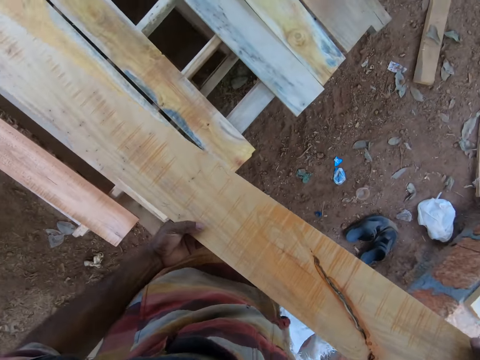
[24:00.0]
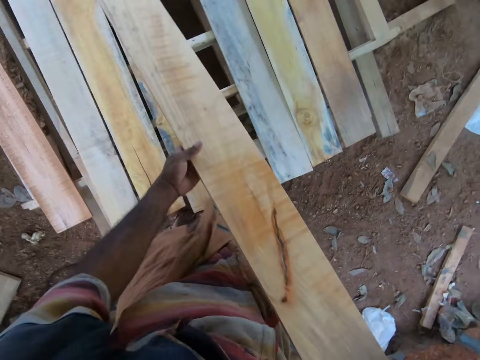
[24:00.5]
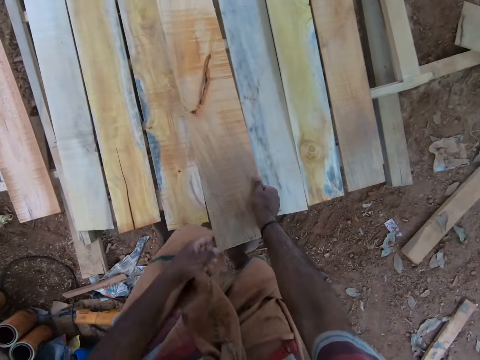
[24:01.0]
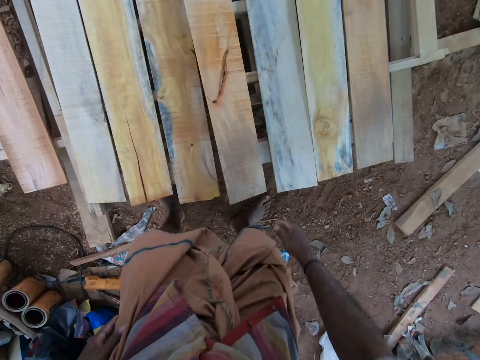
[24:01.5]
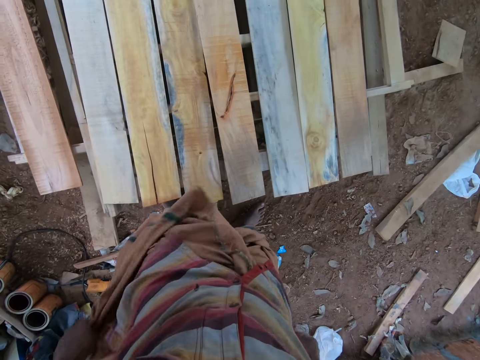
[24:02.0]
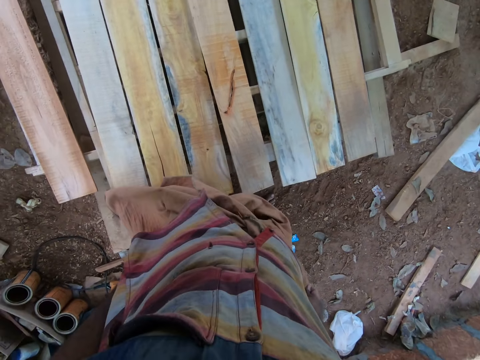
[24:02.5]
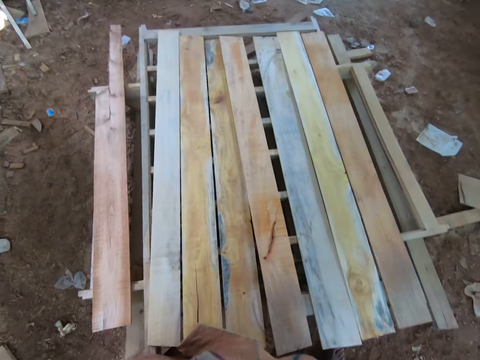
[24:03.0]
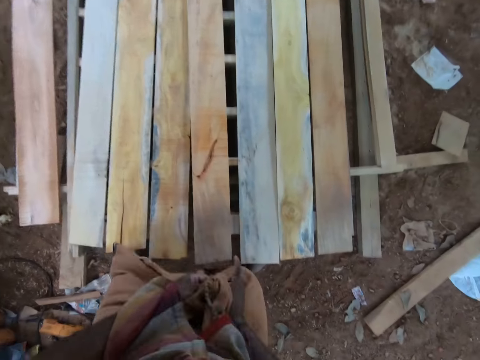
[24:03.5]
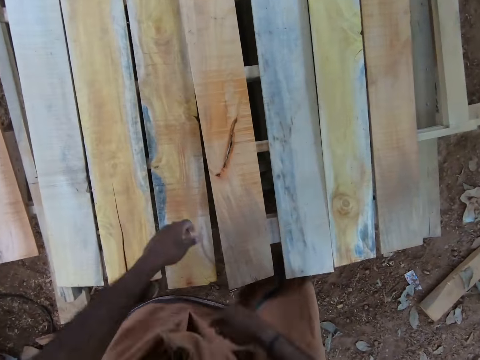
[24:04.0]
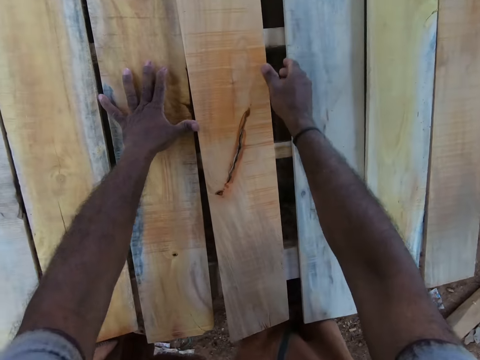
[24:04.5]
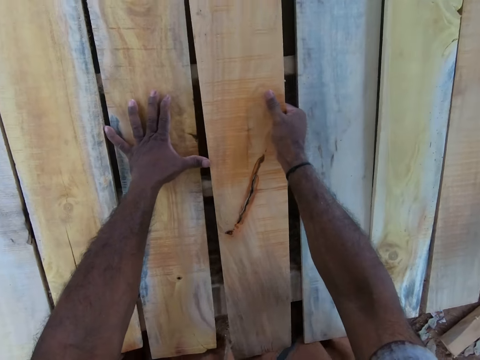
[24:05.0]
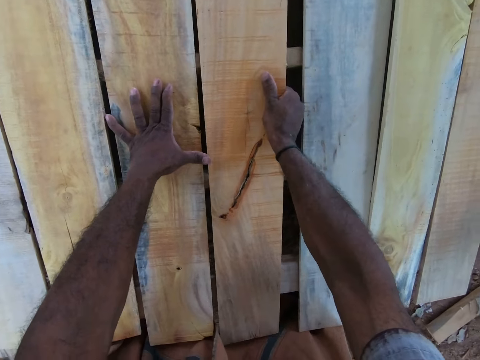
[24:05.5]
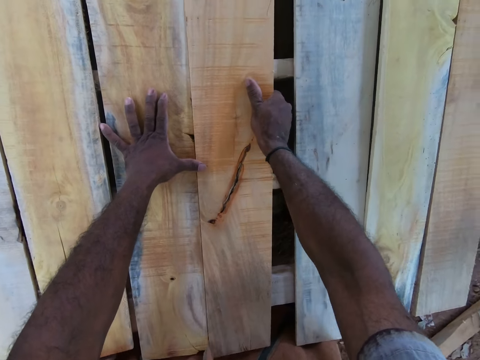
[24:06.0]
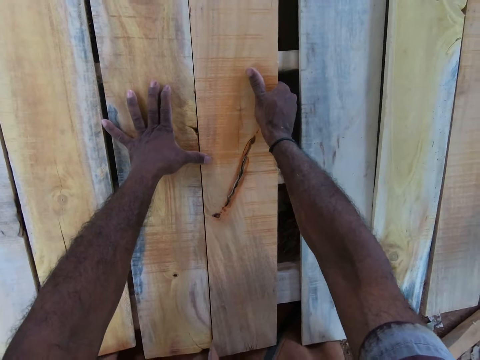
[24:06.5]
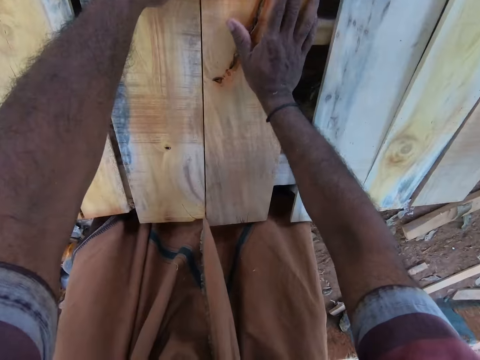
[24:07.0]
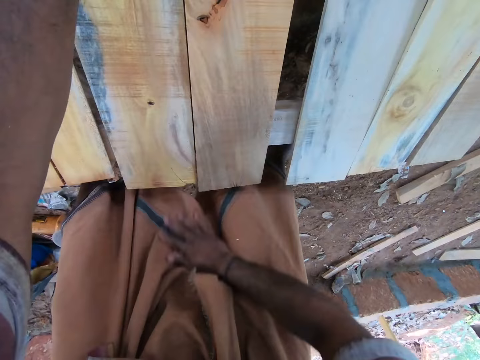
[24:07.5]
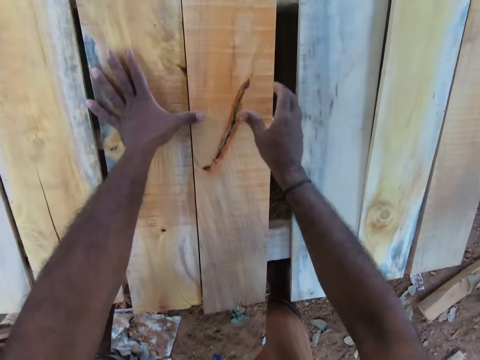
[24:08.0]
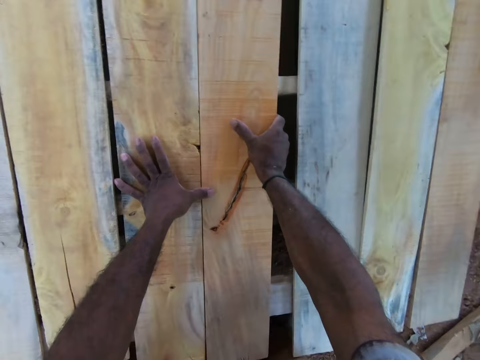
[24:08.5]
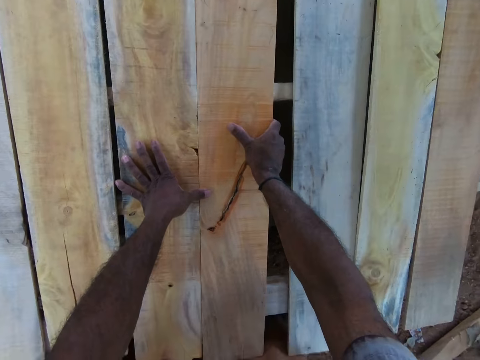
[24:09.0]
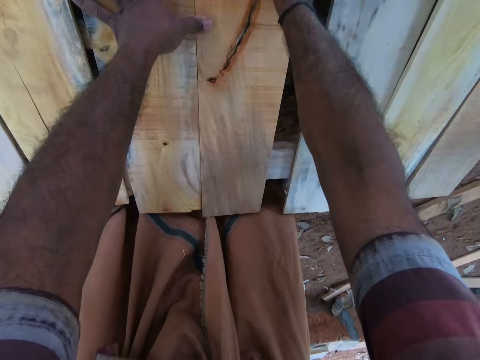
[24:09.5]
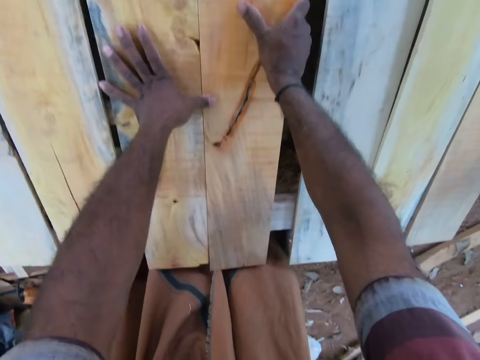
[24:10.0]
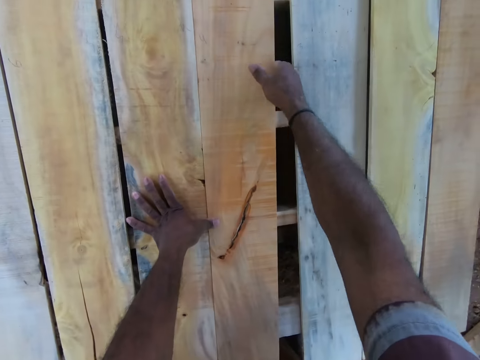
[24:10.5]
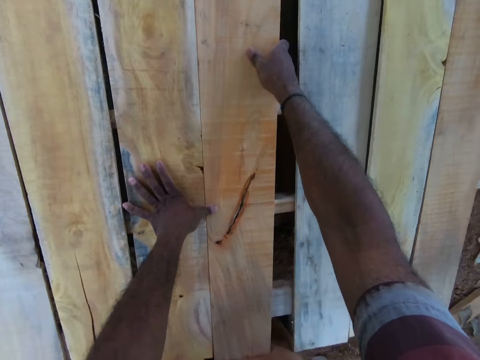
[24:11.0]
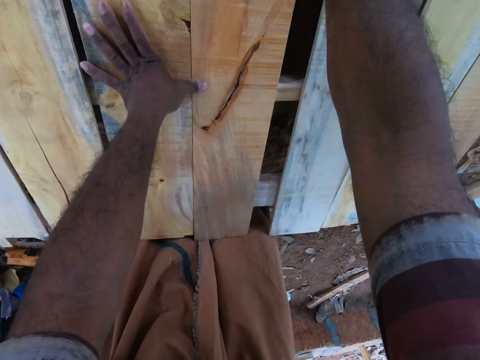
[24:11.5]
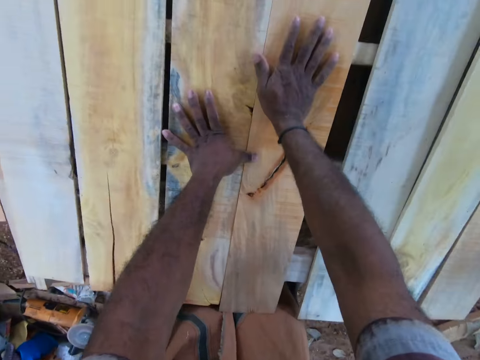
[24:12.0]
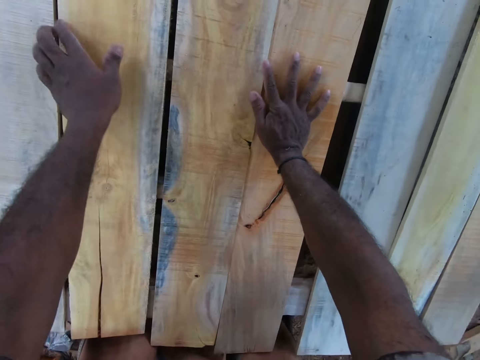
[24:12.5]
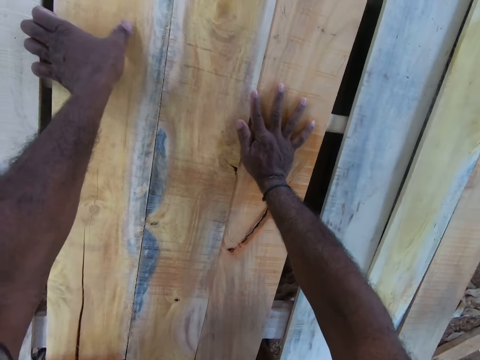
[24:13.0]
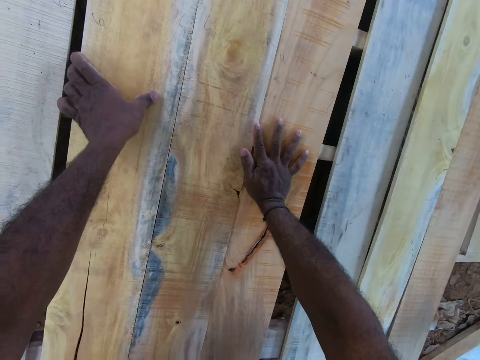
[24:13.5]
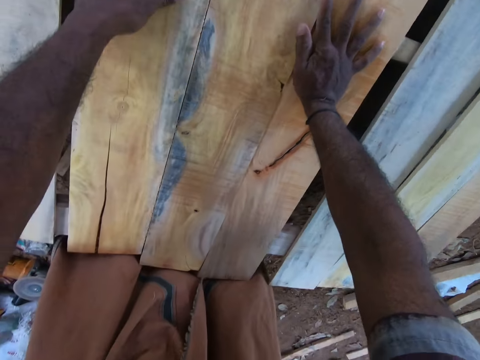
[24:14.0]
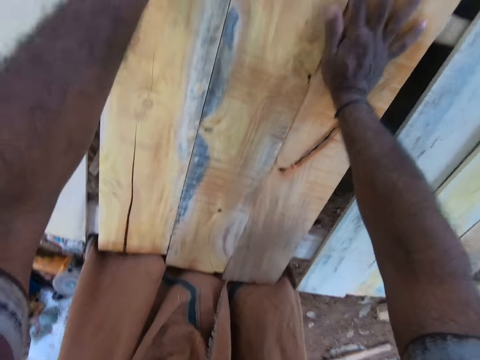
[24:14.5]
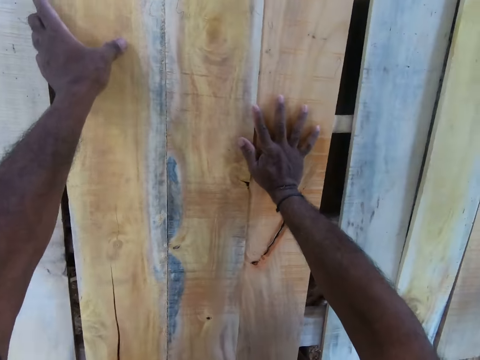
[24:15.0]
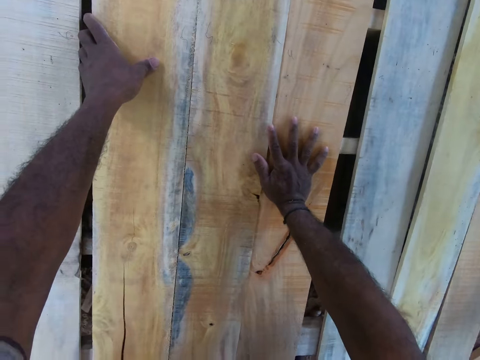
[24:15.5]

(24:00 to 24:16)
The camera wearer drops the plank on the pallet with his right hand. He adjusts a wrapper on his body with both hands. He bends down. He places his left hand on the pallet. He adjusts the plank on the pallet with his right hand. He adjusts the wrapper on his body with his right hand. He adjusts the plank on the pallet with his right hand. He places his right hand on the pallet. He arranges the plank on the pallet with his right hand.

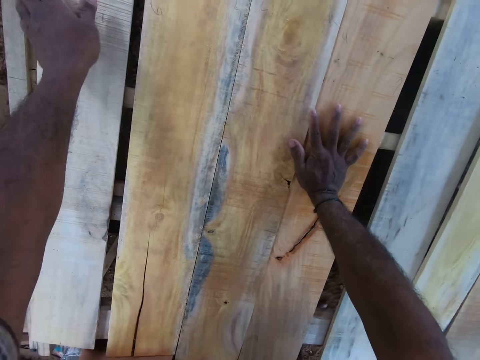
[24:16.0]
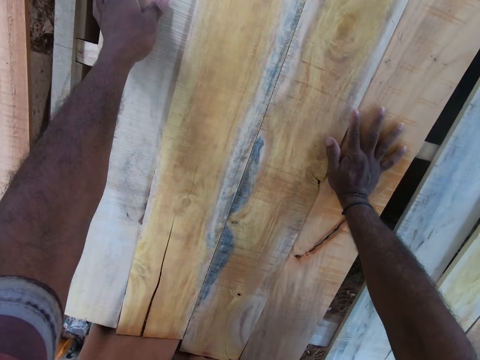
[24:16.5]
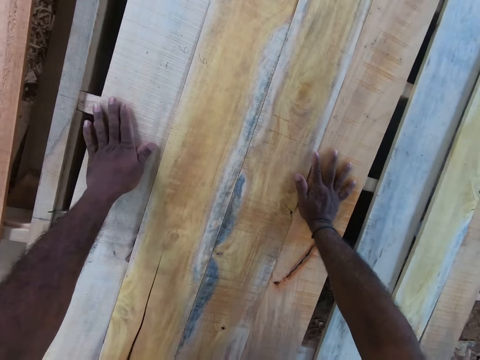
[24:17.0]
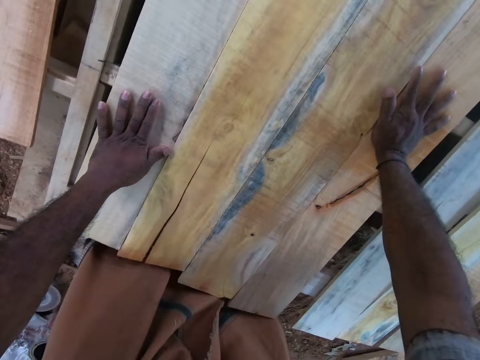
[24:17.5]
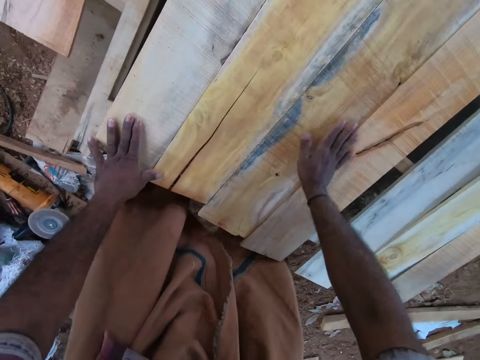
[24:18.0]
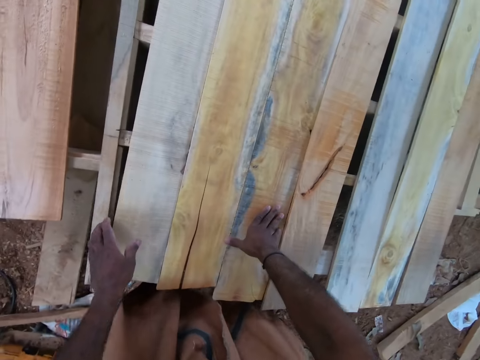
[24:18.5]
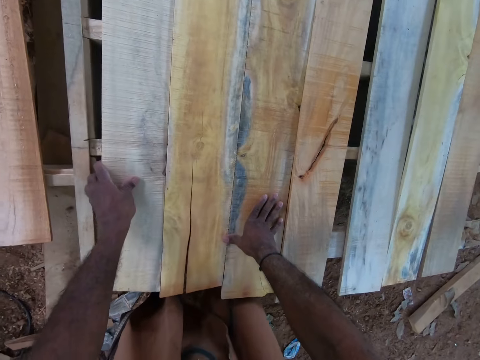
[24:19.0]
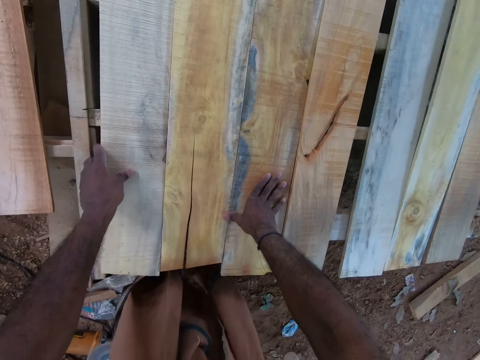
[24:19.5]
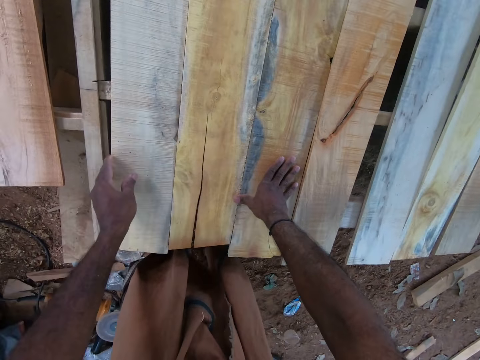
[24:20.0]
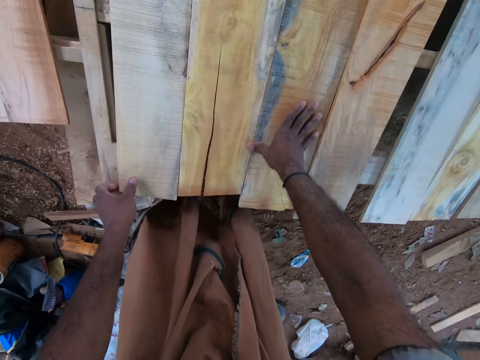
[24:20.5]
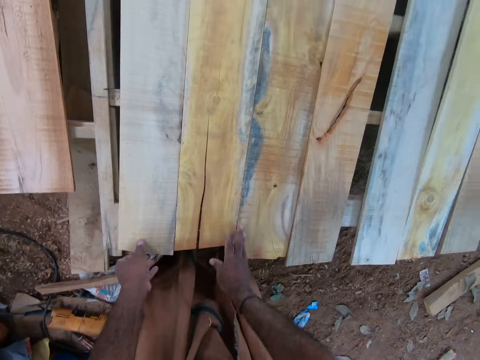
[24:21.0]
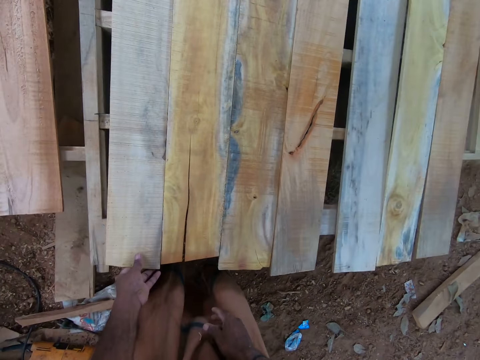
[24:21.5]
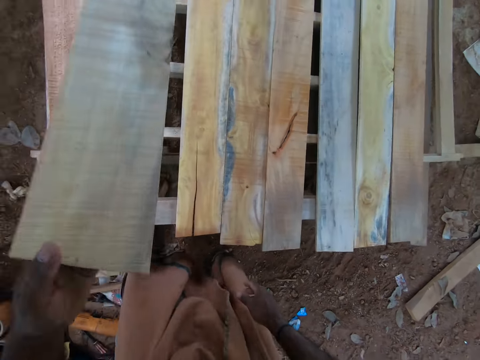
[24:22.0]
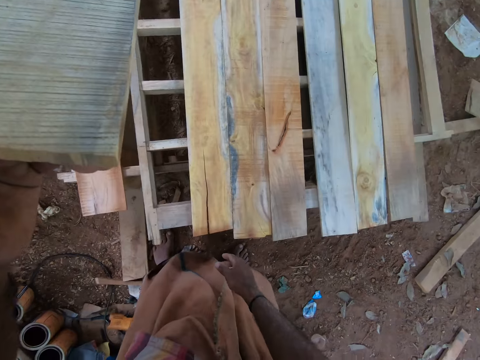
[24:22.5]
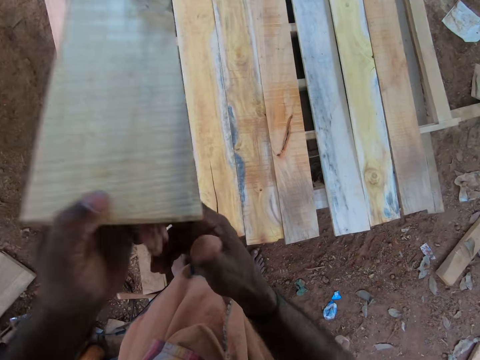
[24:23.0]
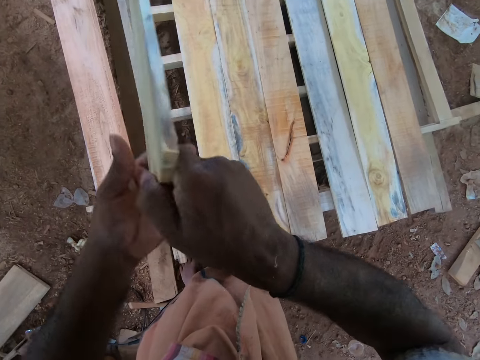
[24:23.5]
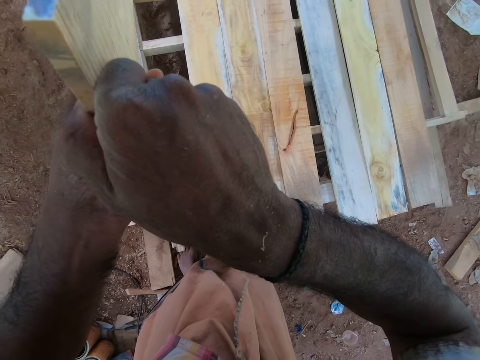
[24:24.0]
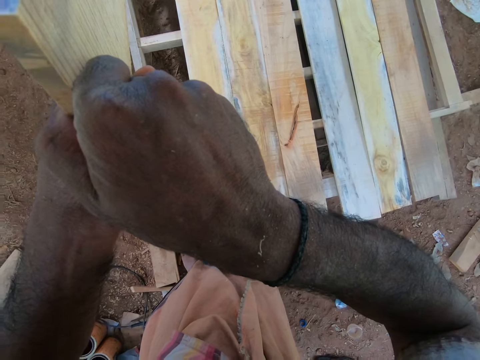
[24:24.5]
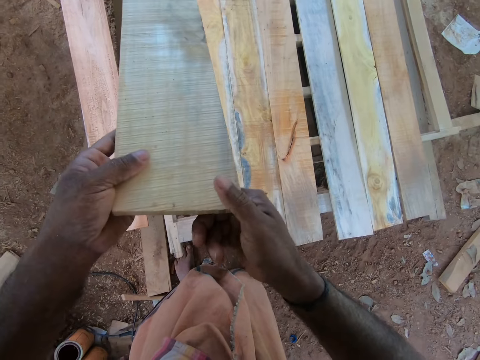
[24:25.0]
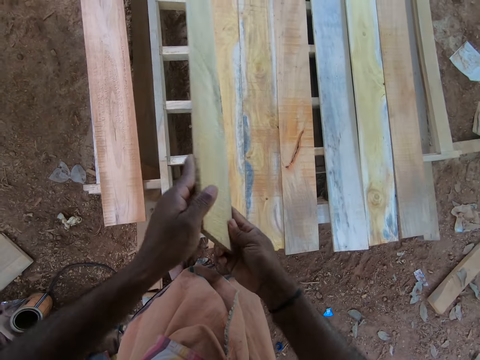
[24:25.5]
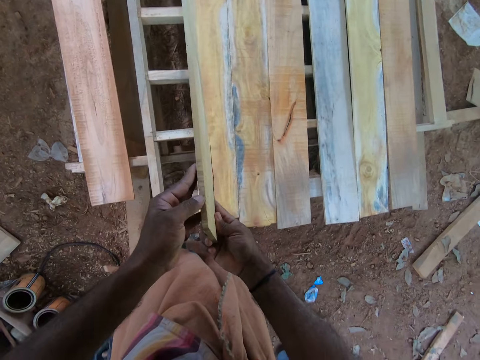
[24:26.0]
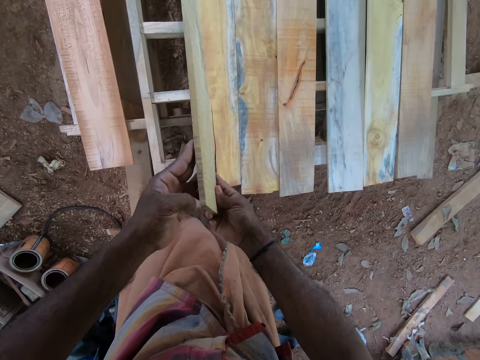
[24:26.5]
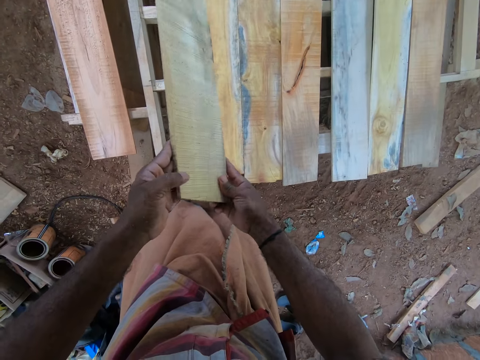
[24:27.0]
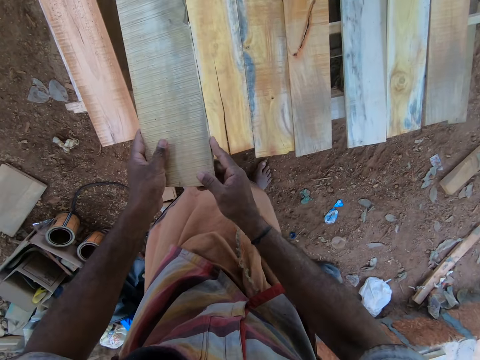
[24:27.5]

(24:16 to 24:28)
The camera wearer adjusts the plank or wood on the pallet with his left hand. He raises the plank on the pallet with his left hand. He inspects the wood. He turns the plank with both hands.
